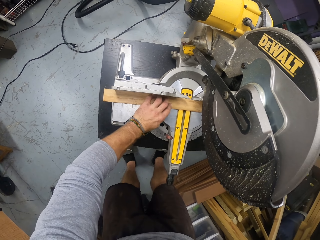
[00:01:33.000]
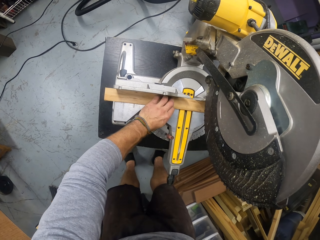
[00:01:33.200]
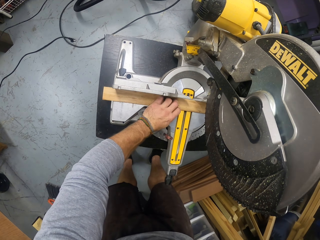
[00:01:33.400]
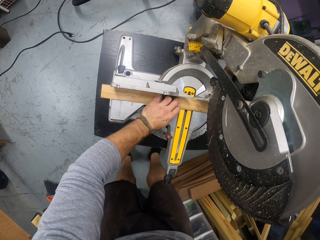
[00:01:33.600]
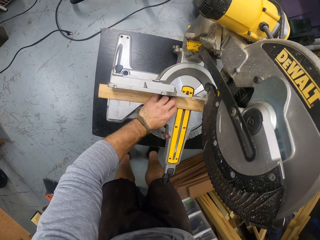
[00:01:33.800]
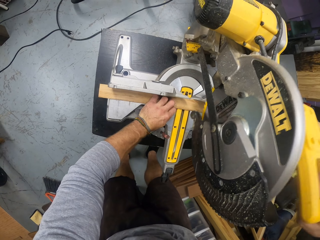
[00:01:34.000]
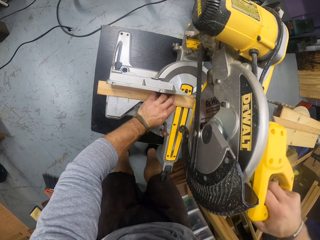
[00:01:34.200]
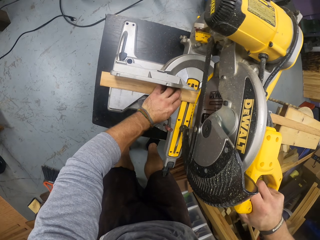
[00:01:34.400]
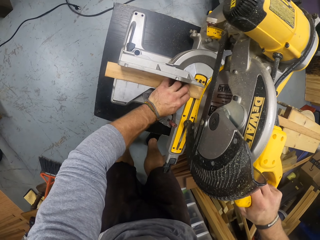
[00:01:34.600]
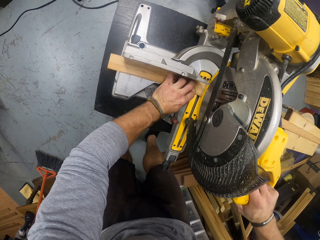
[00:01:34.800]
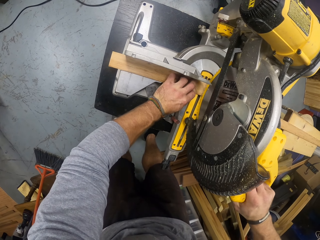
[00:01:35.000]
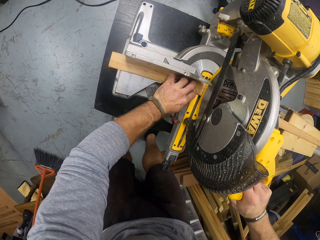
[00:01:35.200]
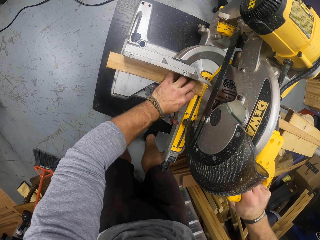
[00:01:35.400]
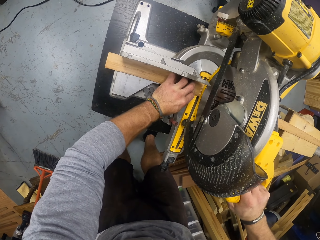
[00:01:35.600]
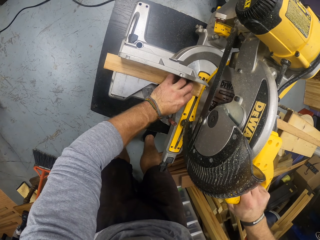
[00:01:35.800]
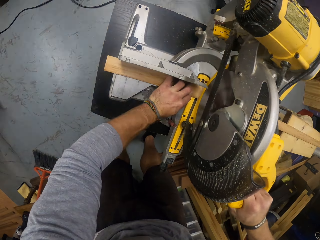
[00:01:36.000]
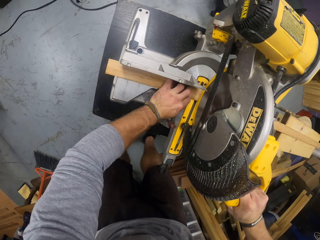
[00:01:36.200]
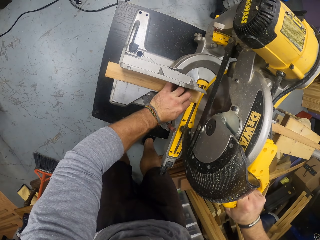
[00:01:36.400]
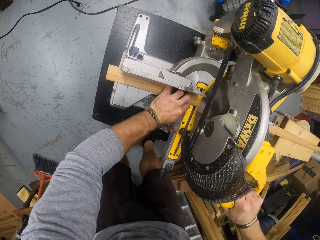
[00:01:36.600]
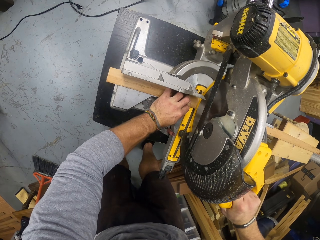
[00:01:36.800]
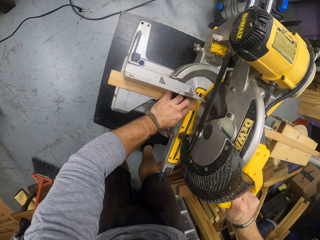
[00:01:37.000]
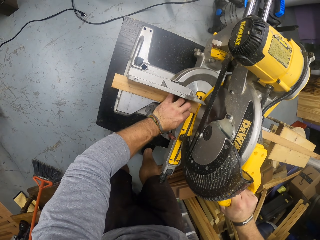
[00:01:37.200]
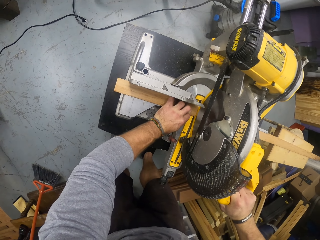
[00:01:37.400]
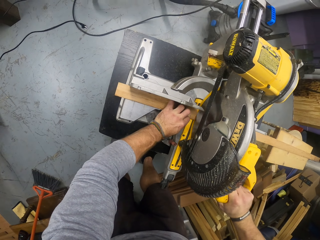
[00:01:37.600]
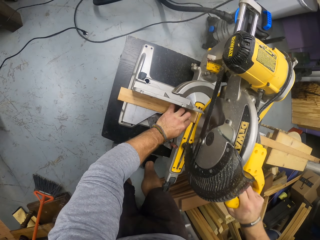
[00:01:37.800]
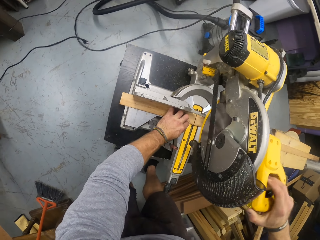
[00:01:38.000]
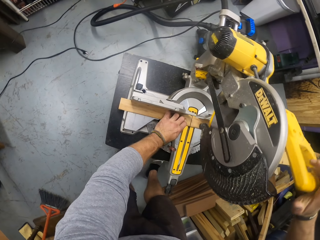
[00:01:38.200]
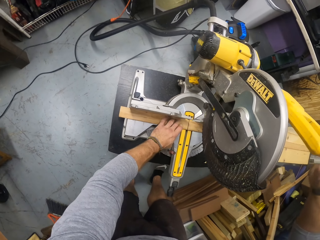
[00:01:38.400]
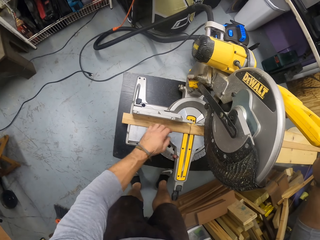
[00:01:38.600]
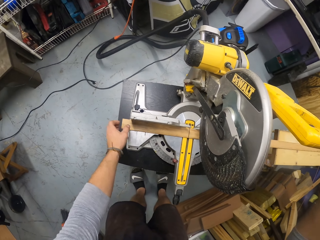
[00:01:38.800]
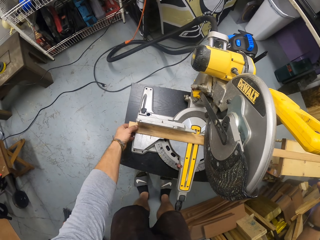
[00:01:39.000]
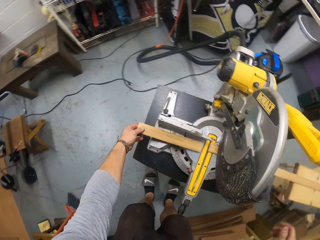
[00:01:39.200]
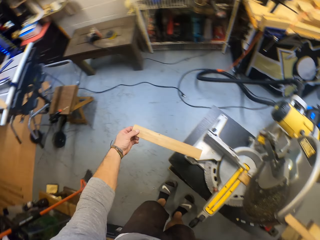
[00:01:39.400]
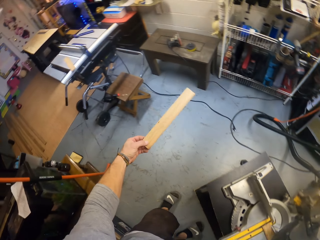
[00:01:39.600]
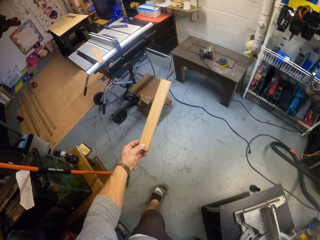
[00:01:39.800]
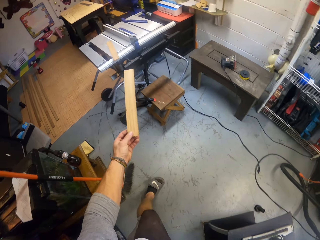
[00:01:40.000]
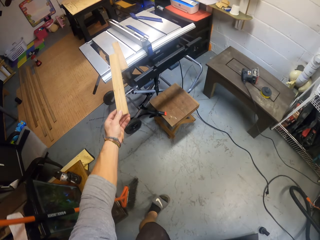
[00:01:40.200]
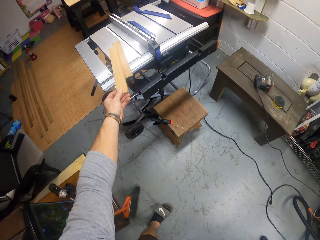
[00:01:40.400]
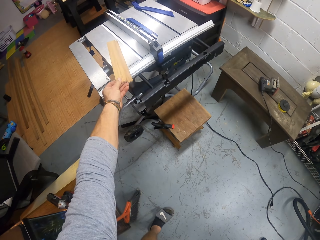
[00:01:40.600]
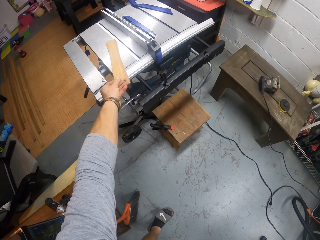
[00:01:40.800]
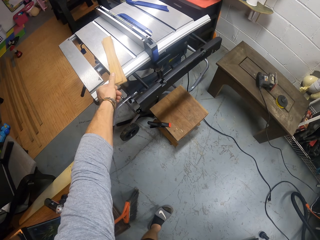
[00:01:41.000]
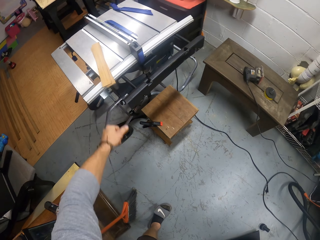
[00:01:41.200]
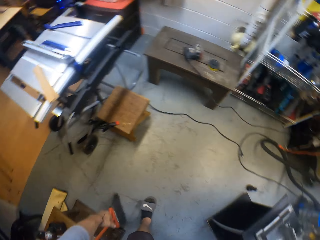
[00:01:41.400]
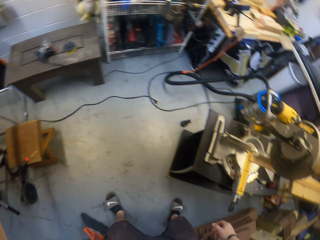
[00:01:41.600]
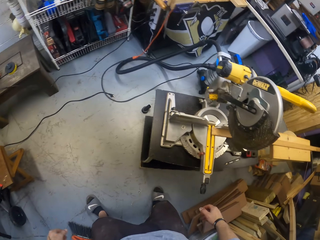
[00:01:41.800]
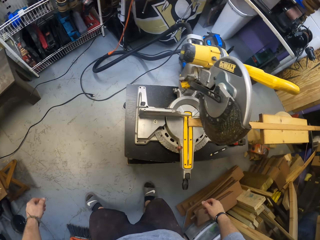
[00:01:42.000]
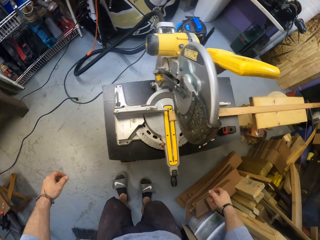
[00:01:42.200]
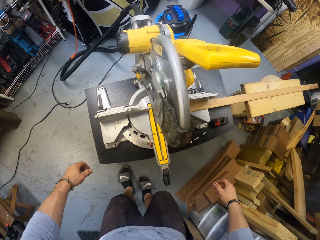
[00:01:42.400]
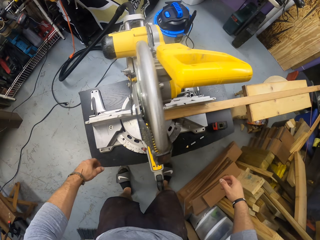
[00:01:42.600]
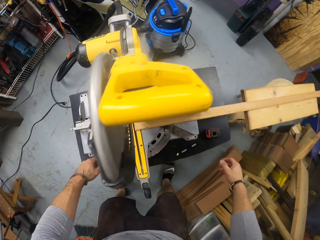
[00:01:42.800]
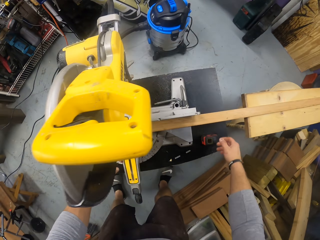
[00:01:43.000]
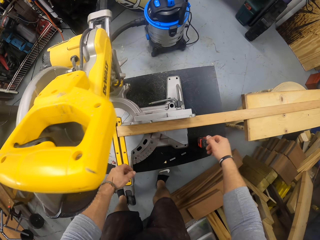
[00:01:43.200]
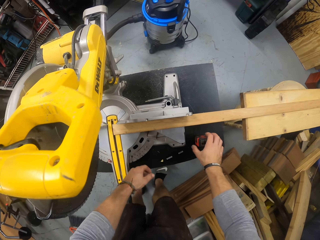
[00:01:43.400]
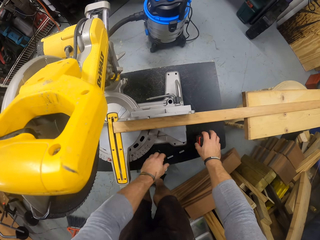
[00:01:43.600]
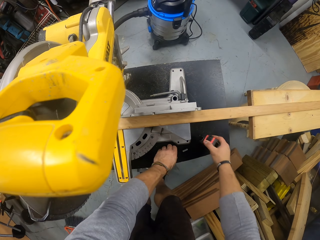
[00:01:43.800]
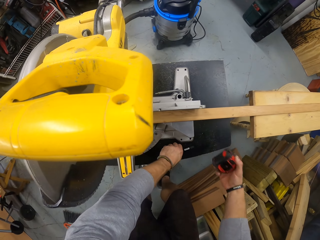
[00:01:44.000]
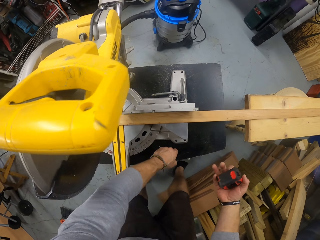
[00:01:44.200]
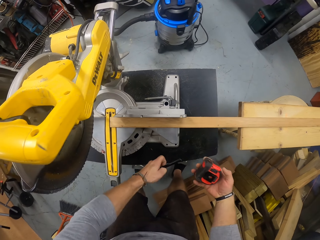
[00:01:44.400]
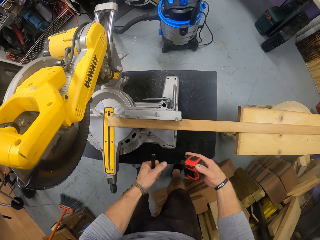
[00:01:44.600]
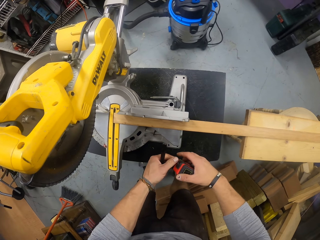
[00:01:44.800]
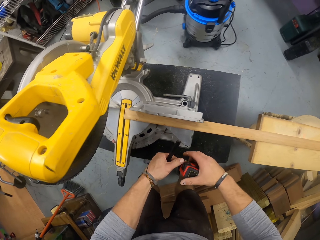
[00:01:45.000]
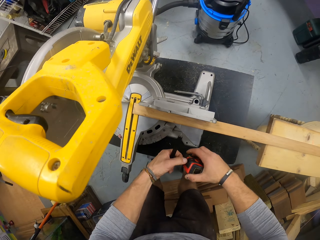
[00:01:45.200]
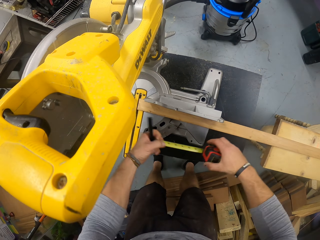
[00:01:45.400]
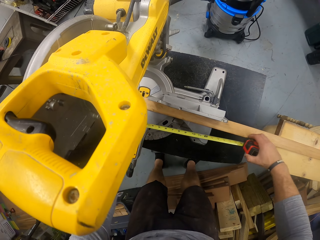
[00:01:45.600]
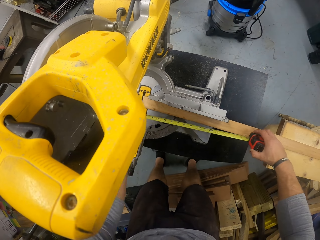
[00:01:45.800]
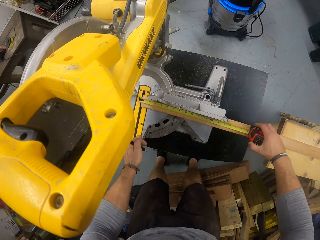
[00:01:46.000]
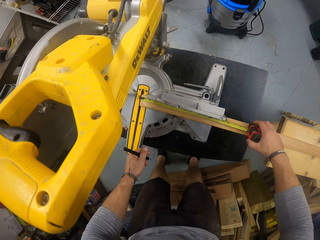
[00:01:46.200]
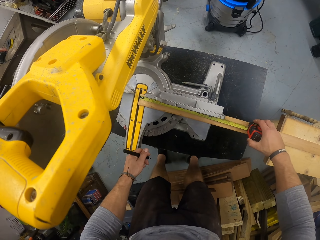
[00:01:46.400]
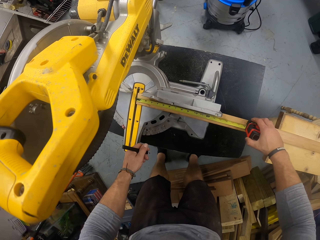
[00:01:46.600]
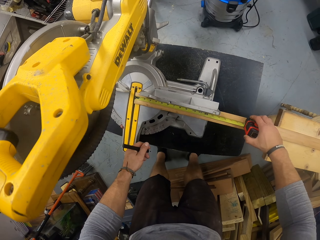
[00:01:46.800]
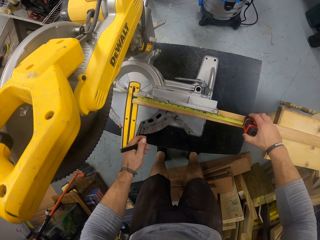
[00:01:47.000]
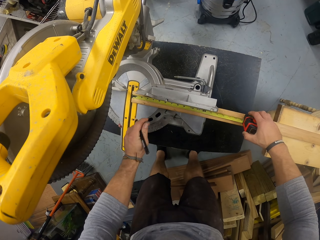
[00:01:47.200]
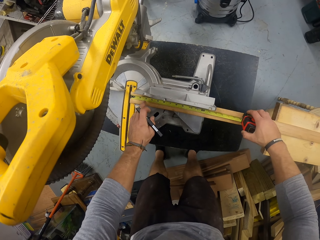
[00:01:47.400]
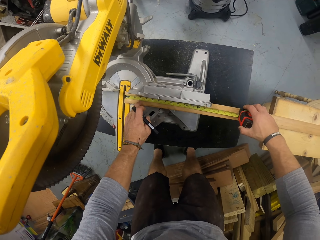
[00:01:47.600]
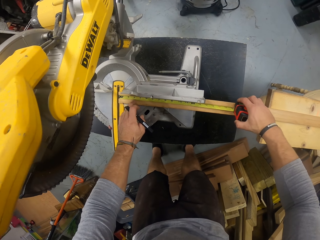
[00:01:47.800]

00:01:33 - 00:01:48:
The camera wearer cuts the strip of wood with the saw in his right hand. He picks up a piece of wood on the table saw with his right hand. He drops the piece of wood on an inactive table saw with his left hand. He picks up the tape rule or tape measure on the table saw with his right hand. He picks up the pencil on the table saw with his left hand. He places the tape rule on the strip of wood with his hands. He pulls the hook. He measures the wood with the tape measure.

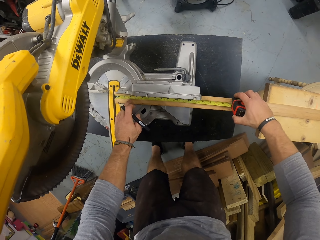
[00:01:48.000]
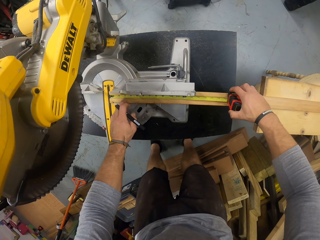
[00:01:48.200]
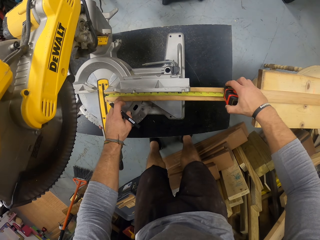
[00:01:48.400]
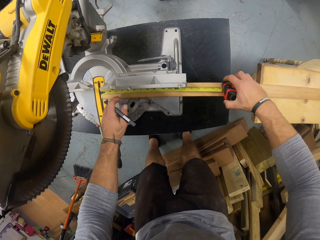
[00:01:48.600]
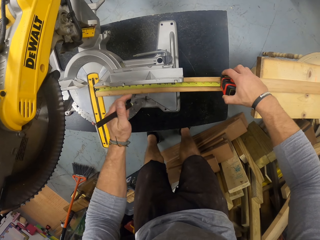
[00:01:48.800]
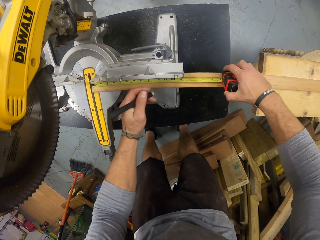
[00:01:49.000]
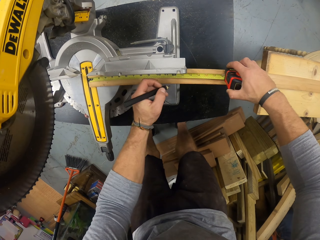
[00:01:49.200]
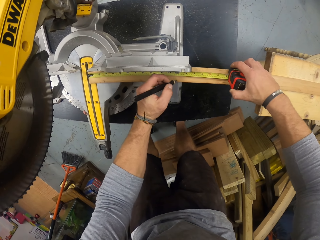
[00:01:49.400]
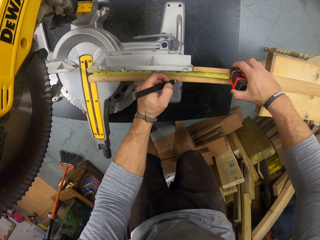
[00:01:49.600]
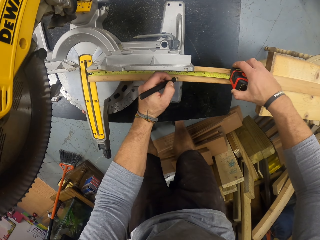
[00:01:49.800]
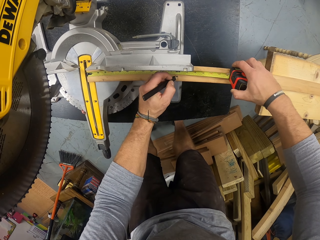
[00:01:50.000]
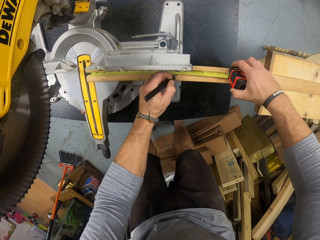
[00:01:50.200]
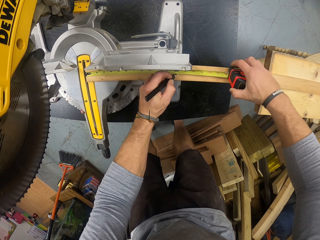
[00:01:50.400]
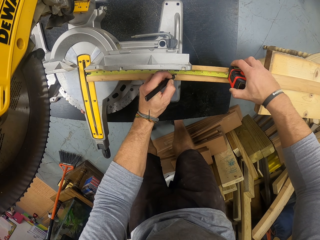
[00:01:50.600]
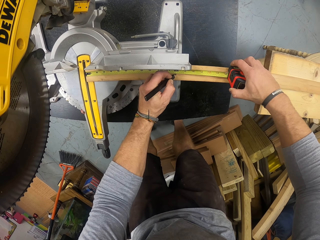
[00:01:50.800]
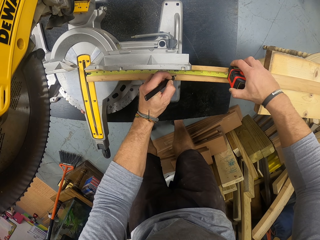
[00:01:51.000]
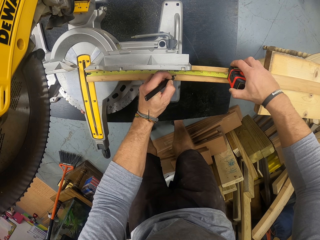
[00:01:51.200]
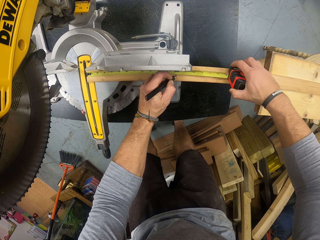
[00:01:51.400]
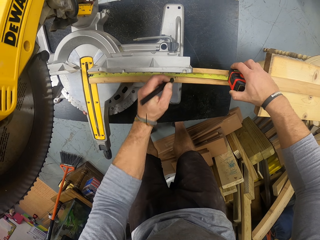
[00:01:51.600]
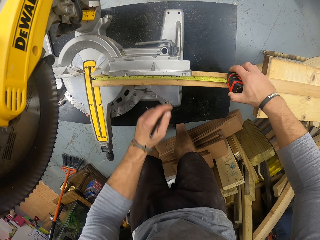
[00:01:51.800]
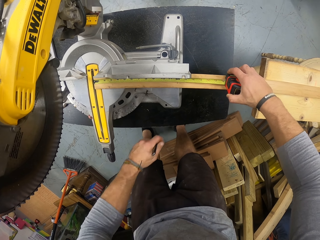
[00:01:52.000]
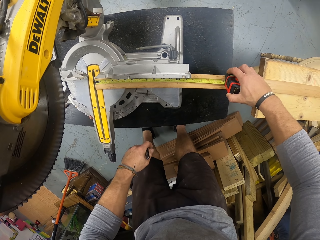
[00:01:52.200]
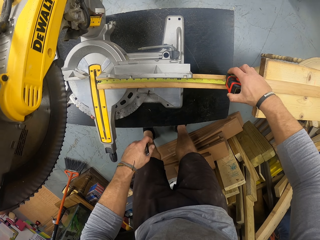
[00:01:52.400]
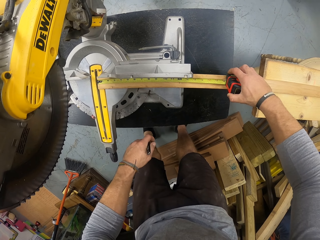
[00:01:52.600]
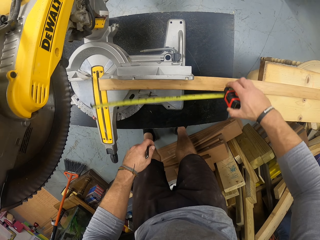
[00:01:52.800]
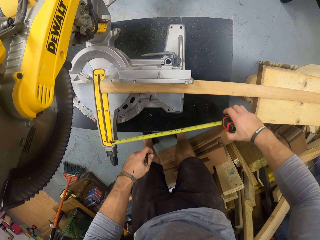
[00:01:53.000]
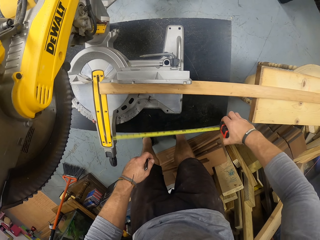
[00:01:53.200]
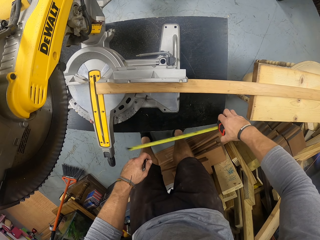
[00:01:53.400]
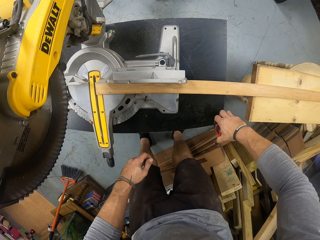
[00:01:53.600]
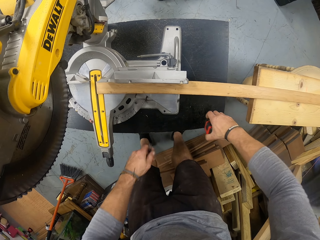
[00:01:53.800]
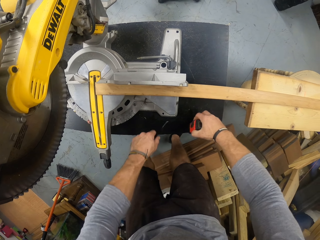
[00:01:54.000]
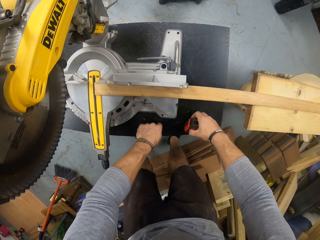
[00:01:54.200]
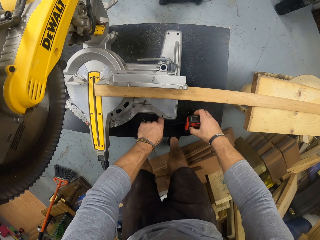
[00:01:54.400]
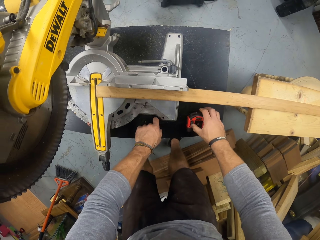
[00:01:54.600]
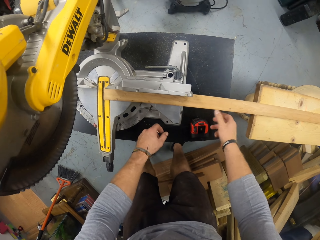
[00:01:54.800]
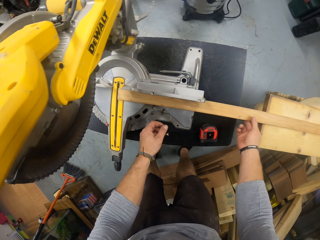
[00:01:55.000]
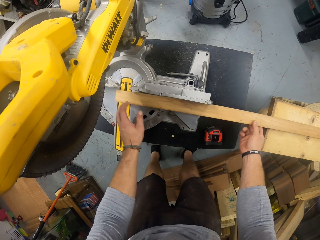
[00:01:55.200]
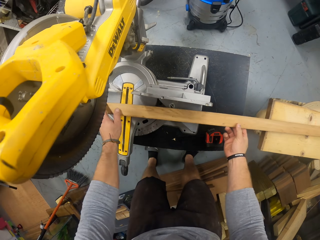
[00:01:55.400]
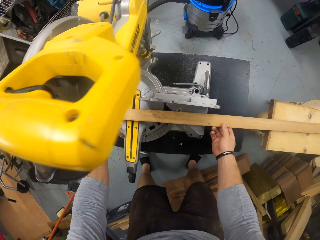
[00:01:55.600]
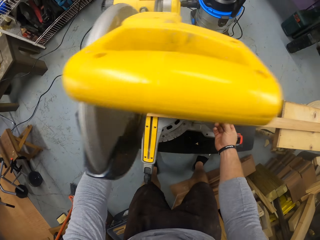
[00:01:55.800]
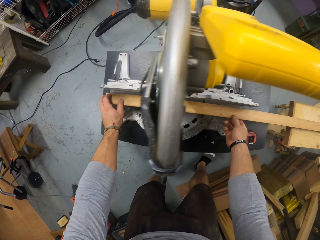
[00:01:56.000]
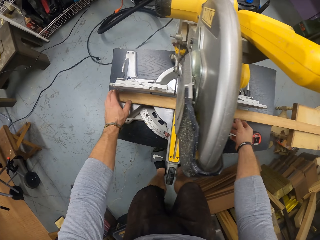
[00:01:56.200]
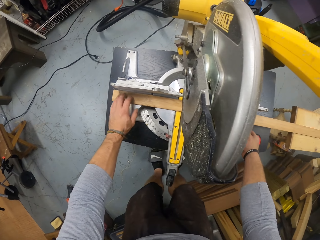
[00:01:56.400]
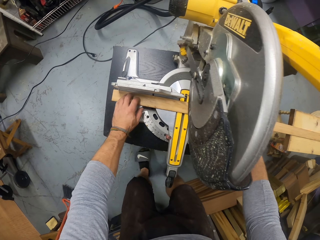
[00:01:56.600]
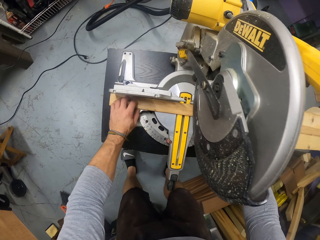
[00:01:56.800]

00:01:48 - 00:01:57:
The camera wearer marks the strip of wood with the pencil in his left hand. He drops the pencil on the table saw with his left hand. He drops the tape rule on the table saw with his right hand. He aligns the strip of wood under the saw with his hands.
